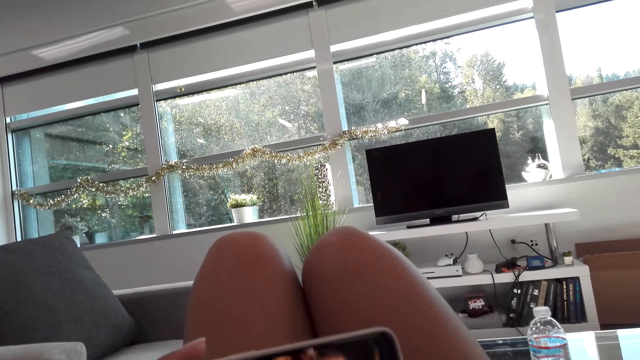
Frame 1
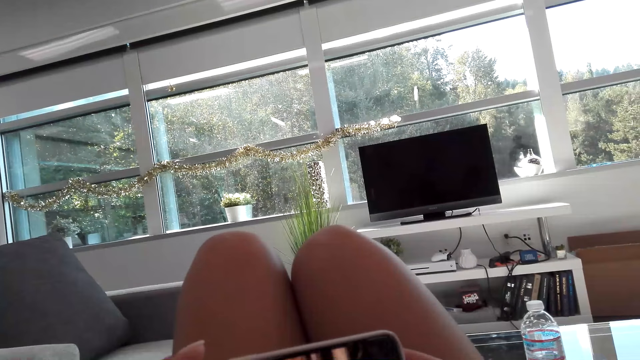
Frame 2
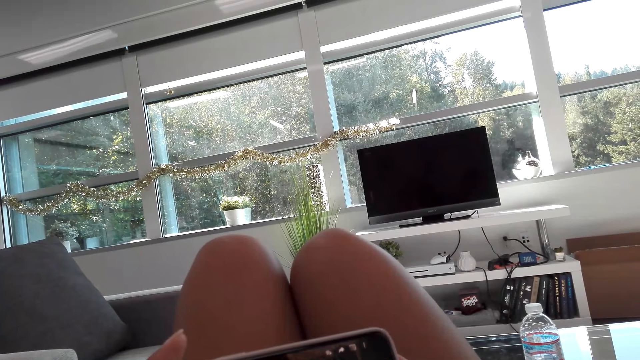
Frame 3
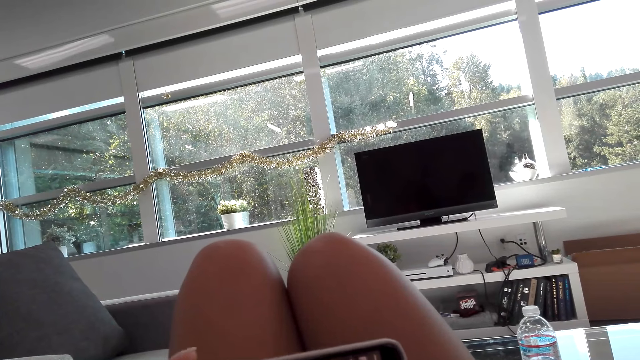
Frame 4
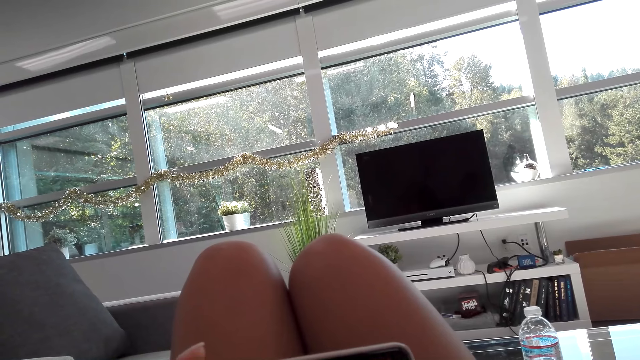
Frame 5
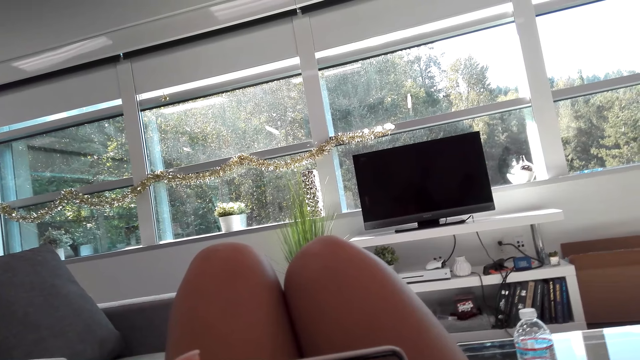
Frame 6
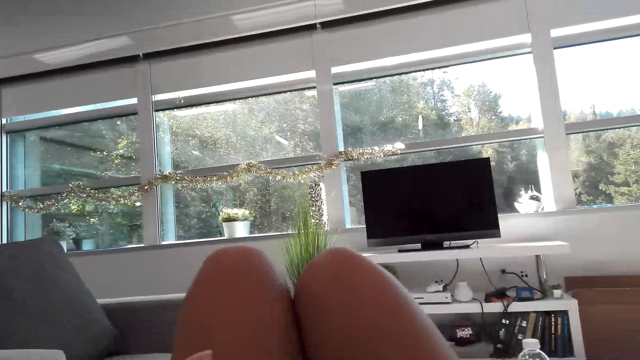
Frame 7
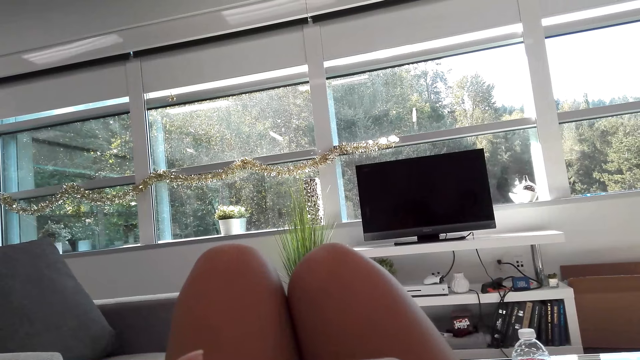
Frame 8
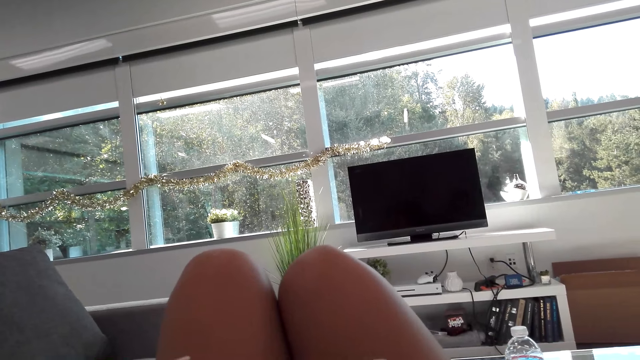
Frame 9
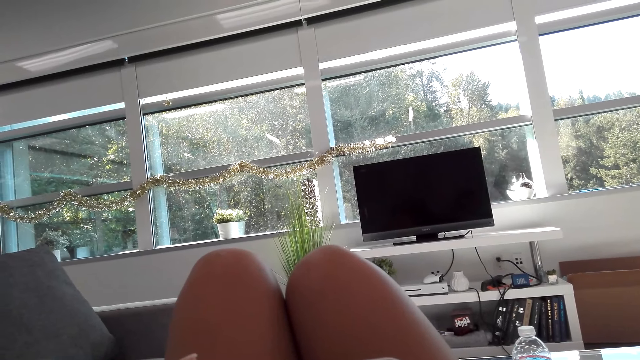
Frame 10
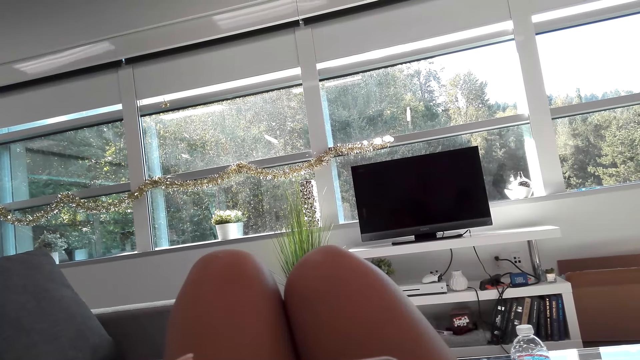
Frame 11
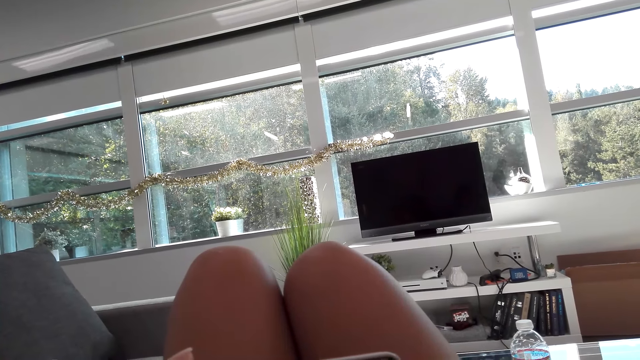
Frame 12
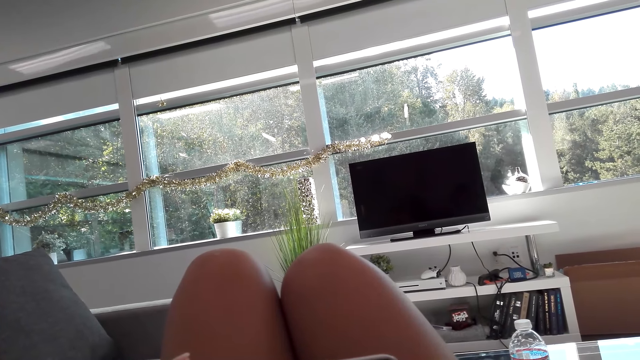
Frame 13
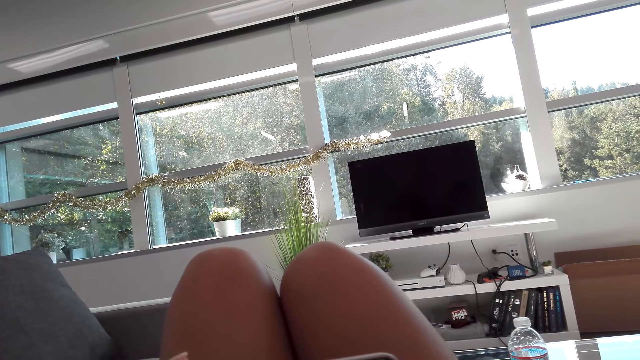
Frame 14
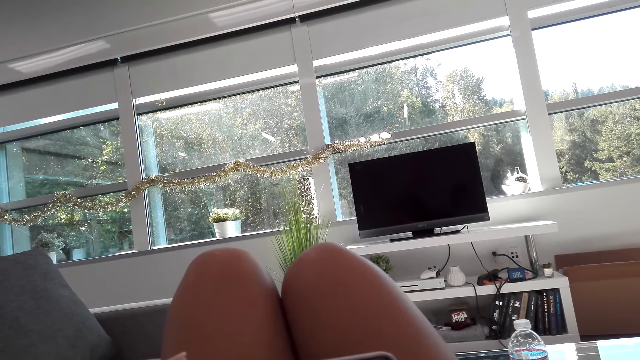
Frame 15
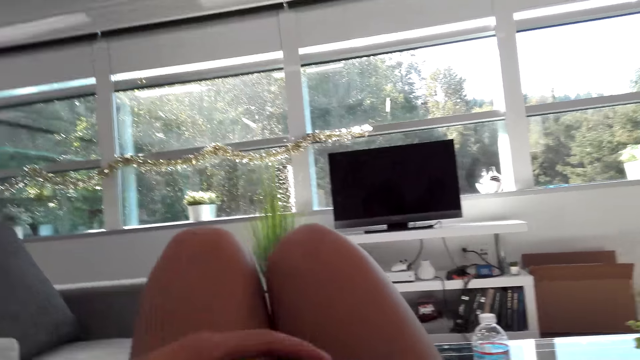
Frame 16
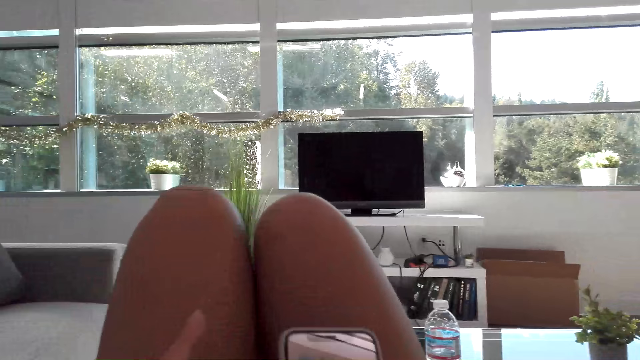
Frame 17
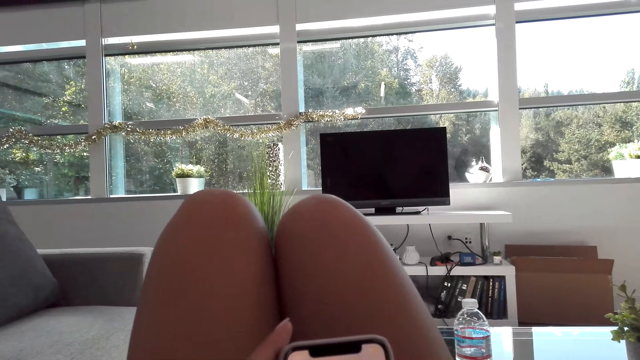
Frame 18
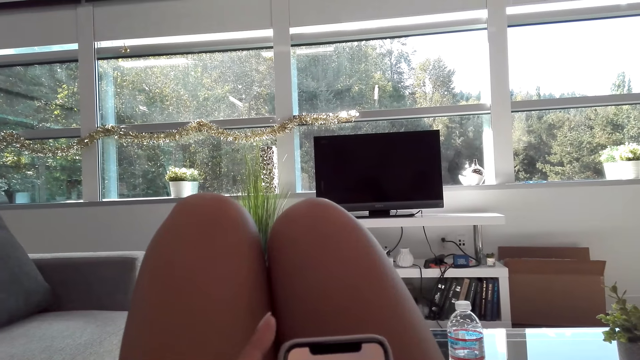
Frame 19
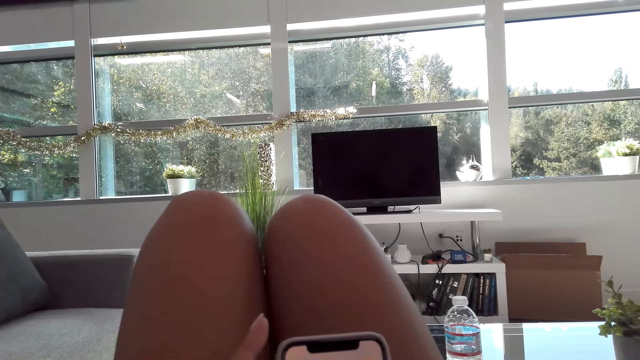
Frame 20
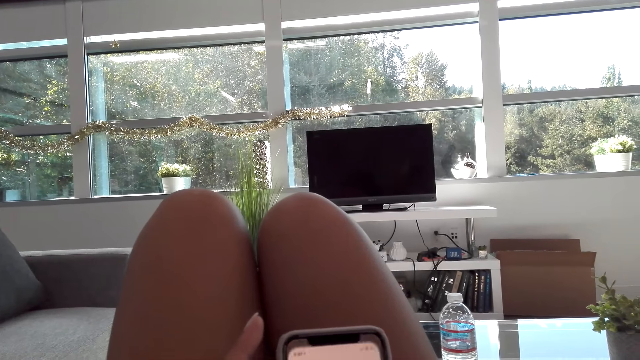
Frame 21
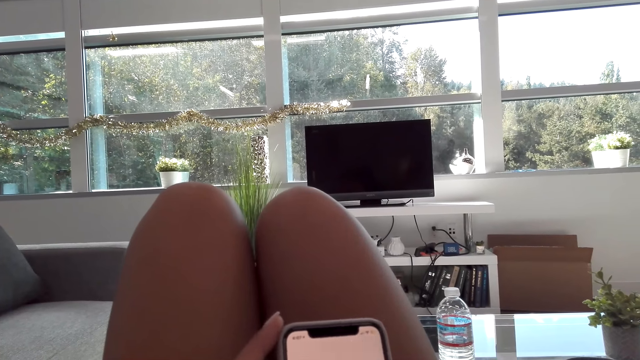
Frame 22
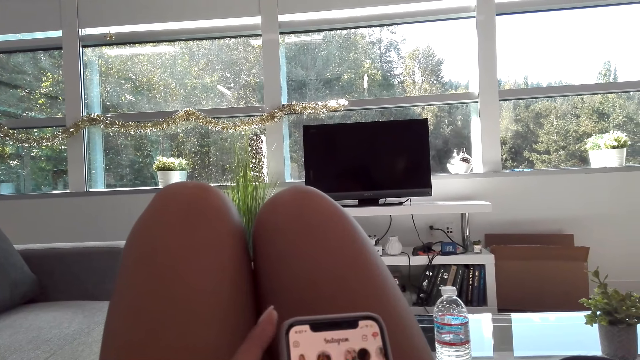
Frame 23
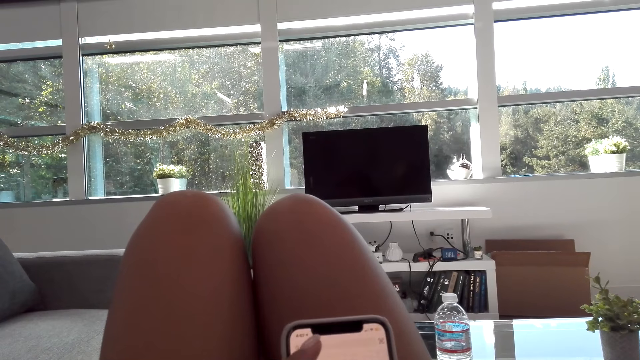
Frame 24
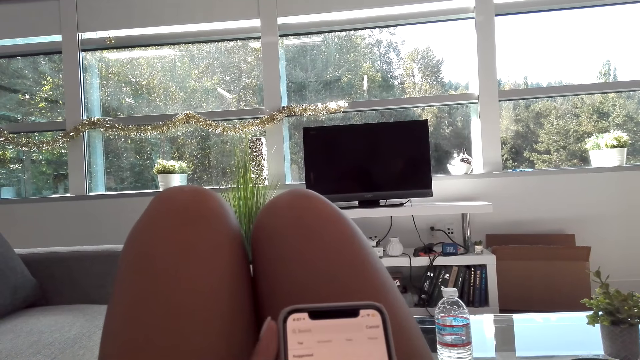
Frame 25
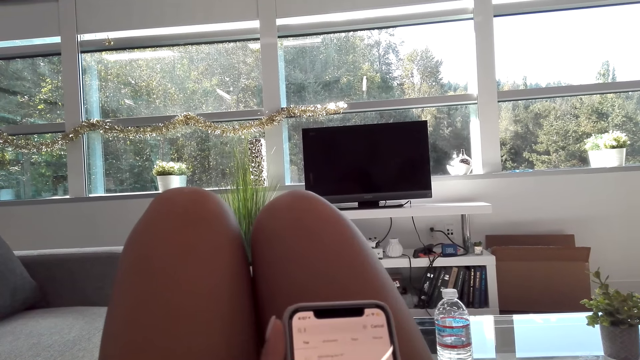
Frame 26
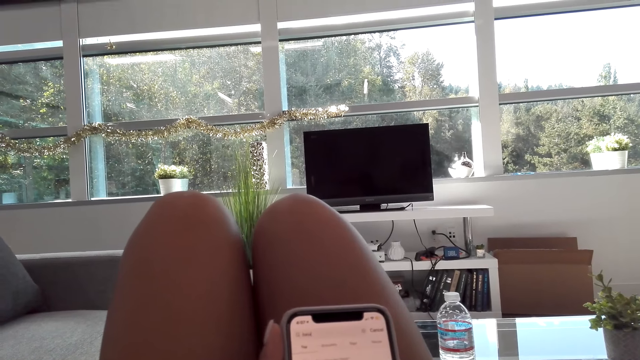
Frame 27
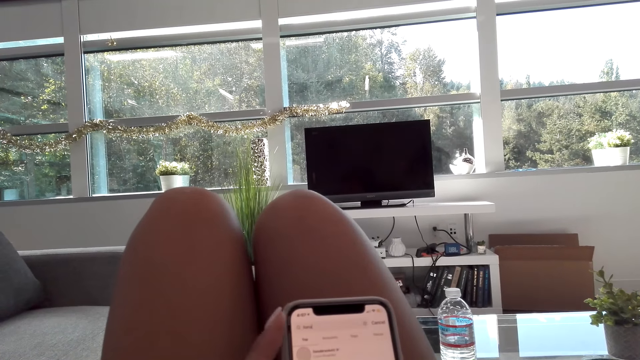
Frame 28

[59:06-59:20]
The camera wearer stares at a phone. The woman talks to the camera wearer. The camera wearer talks. The woman talks to the camera wearer. The camera wearer operates the phone. They talk to the woman.

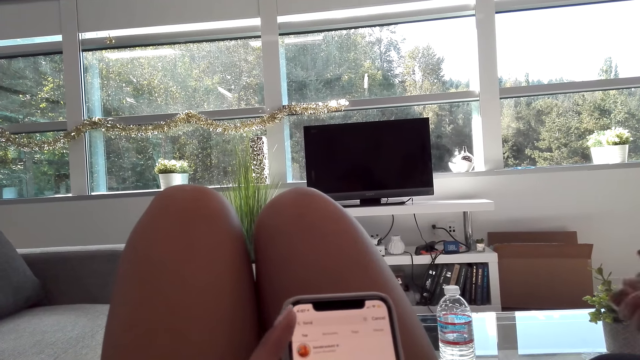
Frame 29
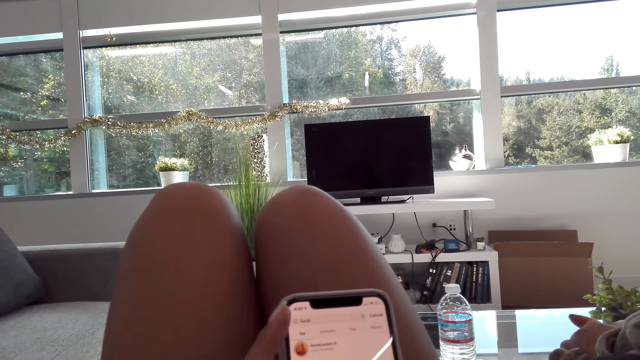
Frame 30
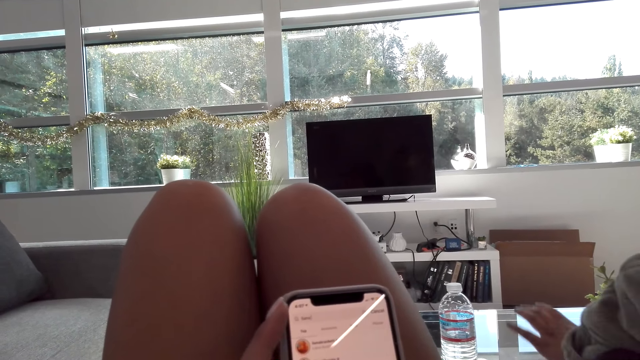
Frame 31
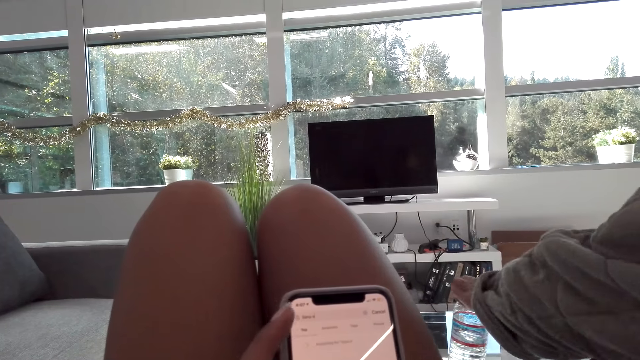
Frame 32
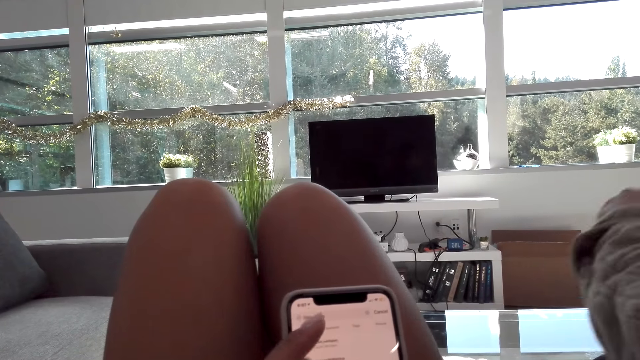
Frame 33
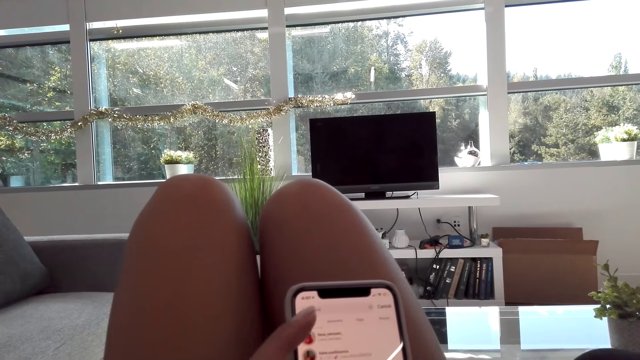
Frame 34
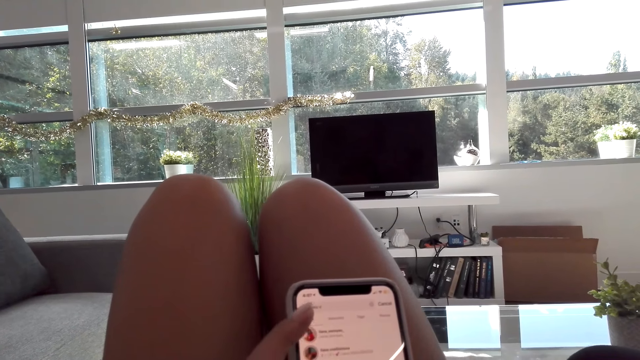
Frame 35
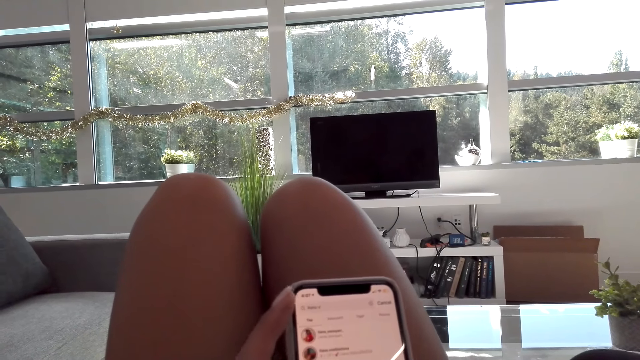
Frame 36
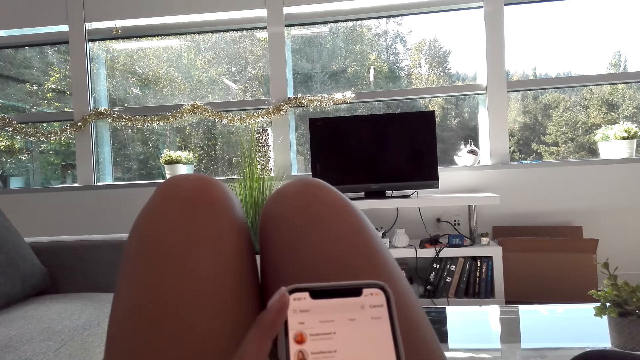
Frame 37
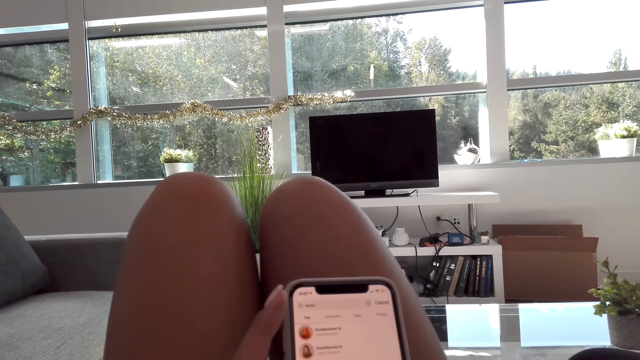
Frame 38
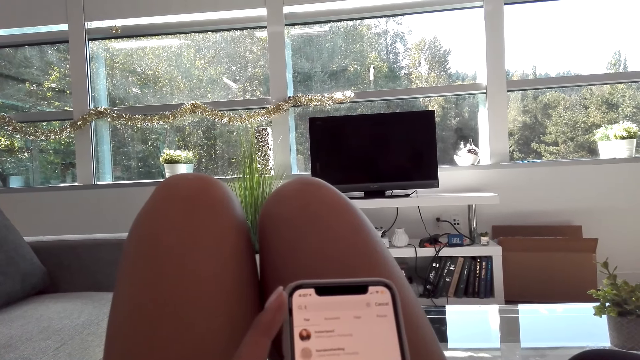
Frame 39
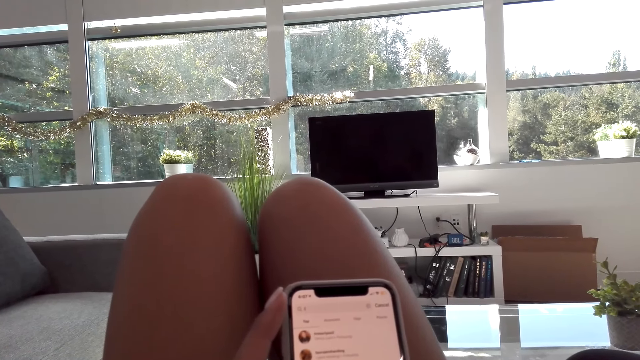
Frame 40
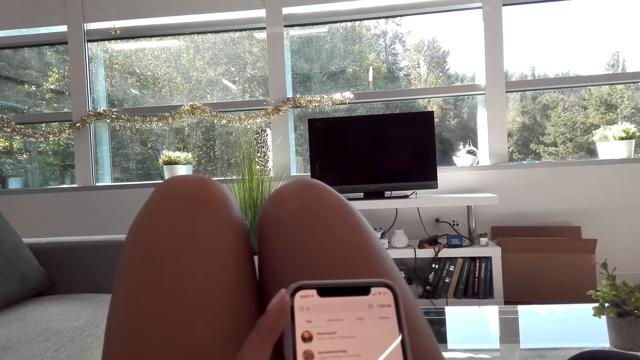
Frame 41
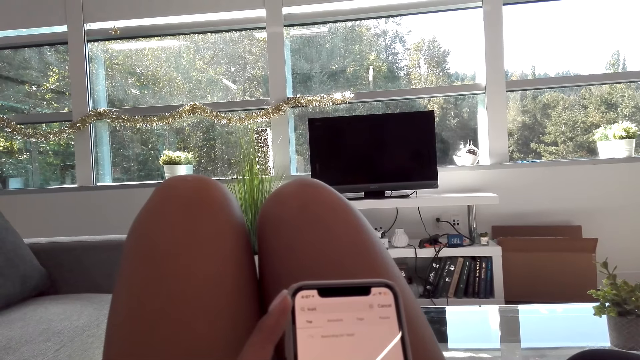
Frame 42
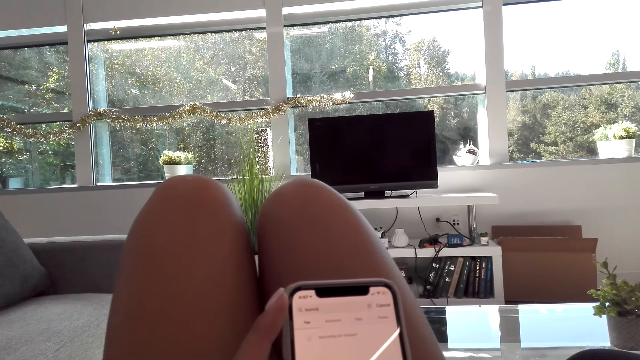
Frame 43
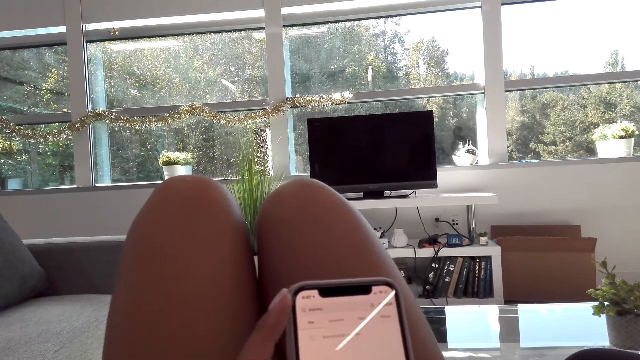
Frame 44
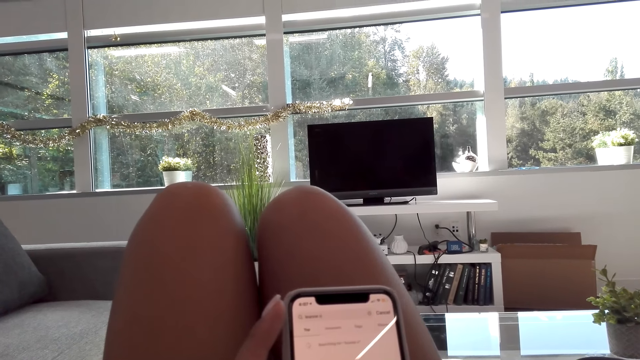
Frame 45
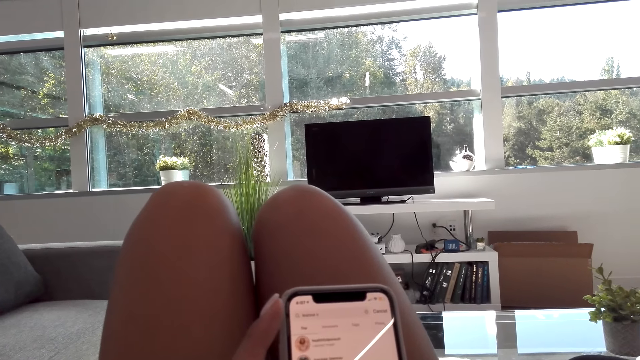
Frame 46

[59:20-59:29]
The woman takes a bottle of water. The camera wearer operates a phone.
